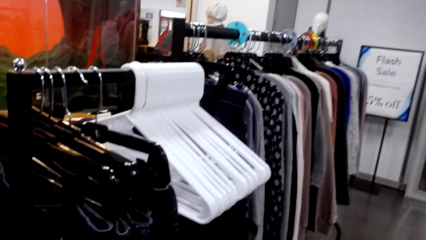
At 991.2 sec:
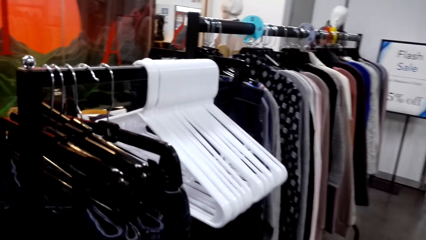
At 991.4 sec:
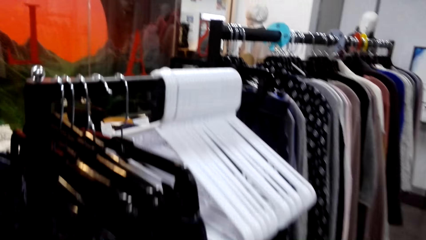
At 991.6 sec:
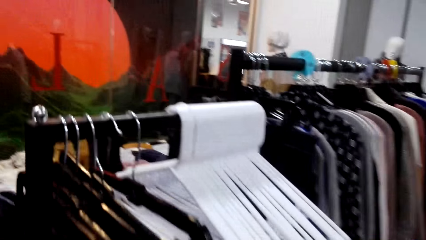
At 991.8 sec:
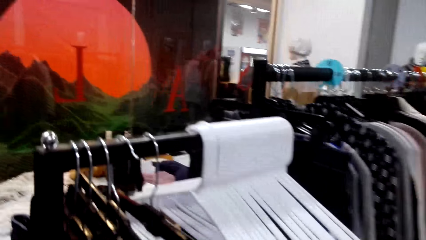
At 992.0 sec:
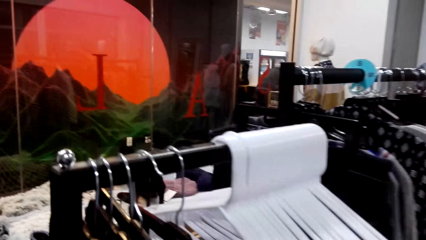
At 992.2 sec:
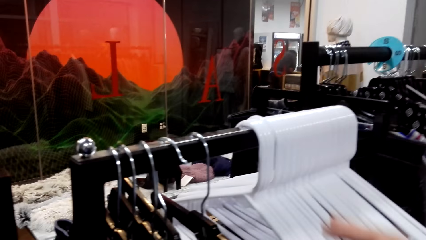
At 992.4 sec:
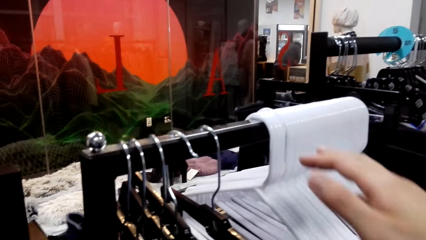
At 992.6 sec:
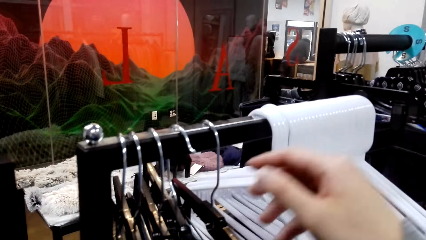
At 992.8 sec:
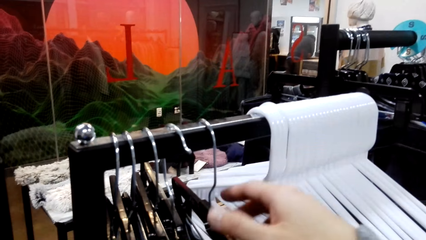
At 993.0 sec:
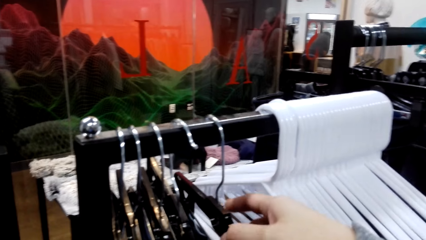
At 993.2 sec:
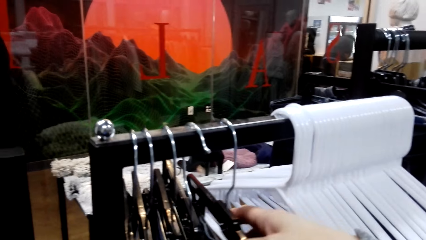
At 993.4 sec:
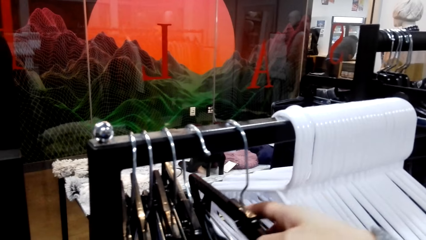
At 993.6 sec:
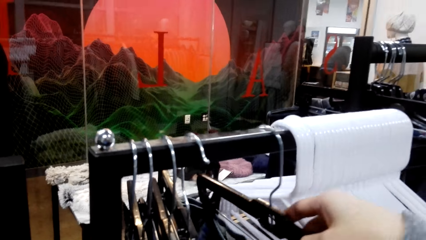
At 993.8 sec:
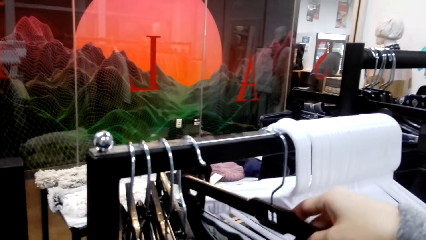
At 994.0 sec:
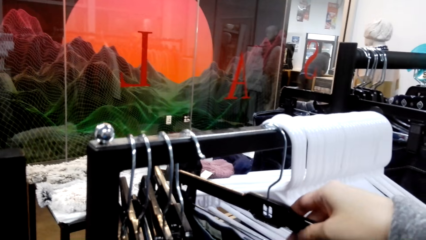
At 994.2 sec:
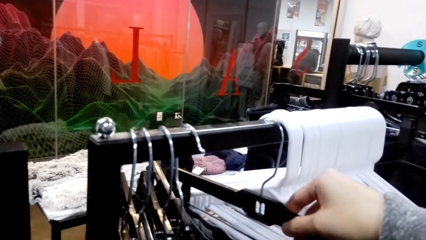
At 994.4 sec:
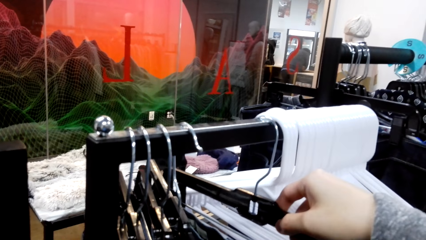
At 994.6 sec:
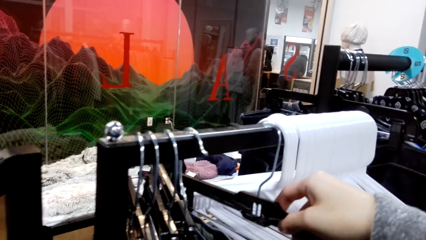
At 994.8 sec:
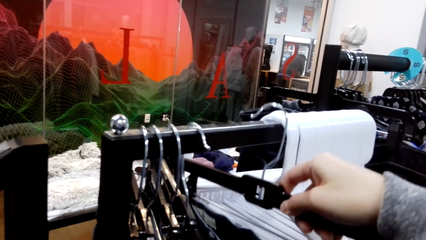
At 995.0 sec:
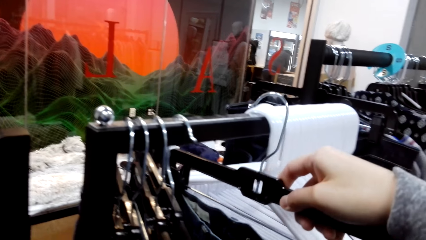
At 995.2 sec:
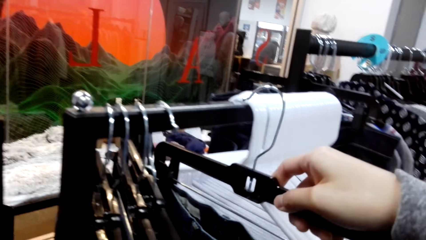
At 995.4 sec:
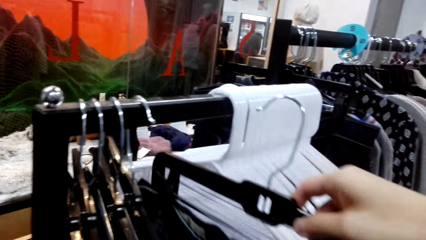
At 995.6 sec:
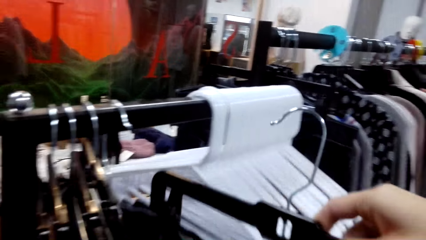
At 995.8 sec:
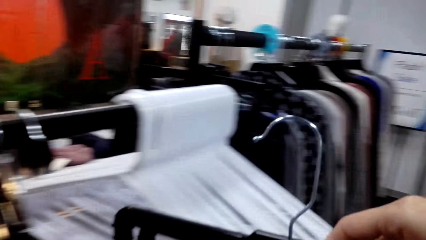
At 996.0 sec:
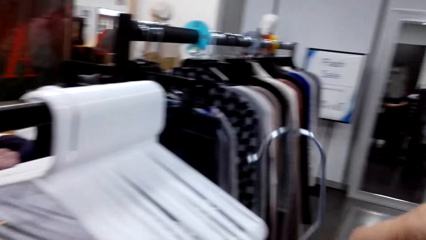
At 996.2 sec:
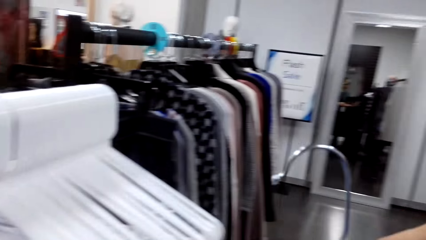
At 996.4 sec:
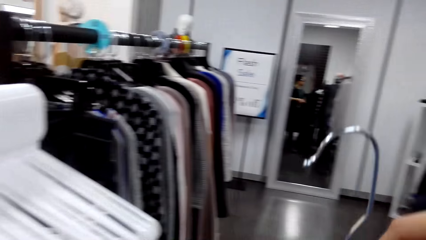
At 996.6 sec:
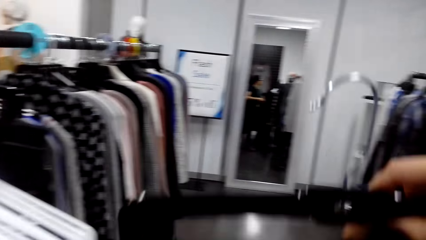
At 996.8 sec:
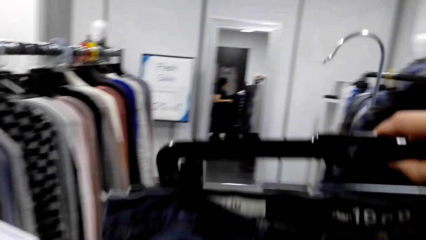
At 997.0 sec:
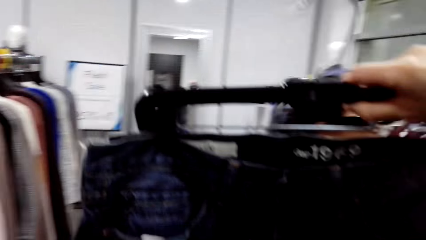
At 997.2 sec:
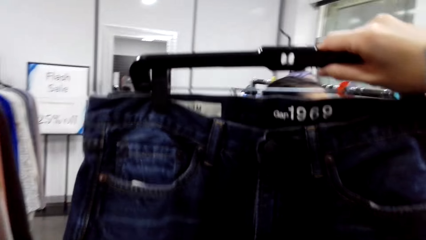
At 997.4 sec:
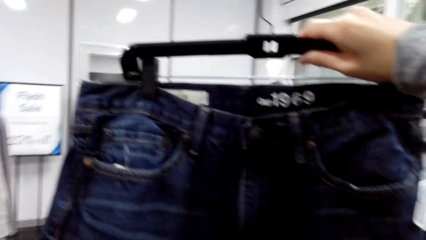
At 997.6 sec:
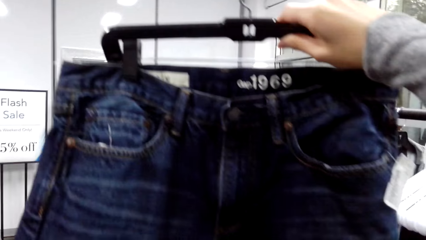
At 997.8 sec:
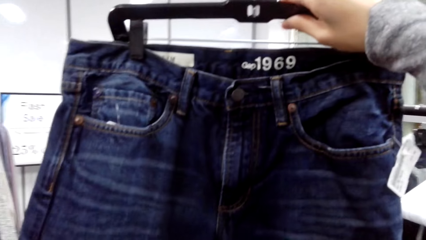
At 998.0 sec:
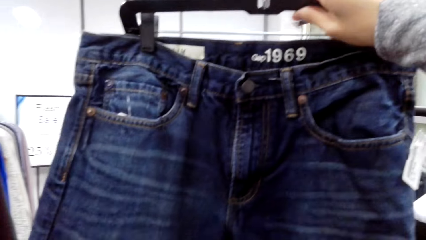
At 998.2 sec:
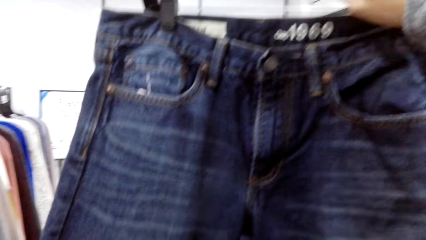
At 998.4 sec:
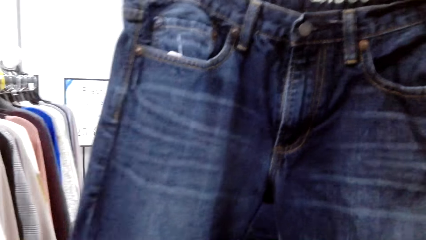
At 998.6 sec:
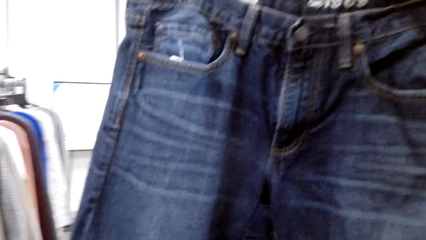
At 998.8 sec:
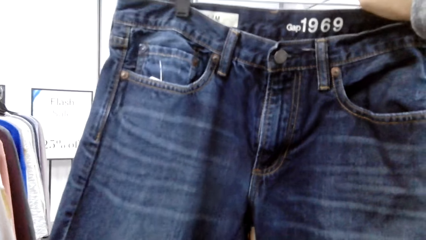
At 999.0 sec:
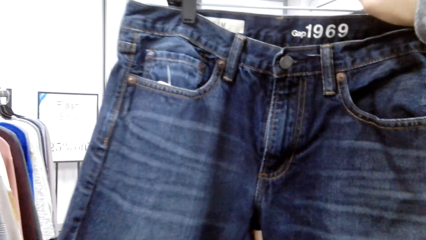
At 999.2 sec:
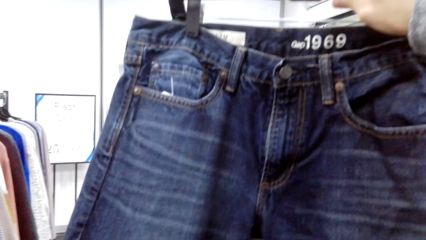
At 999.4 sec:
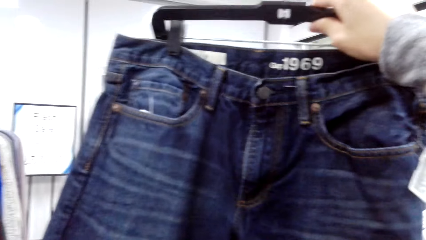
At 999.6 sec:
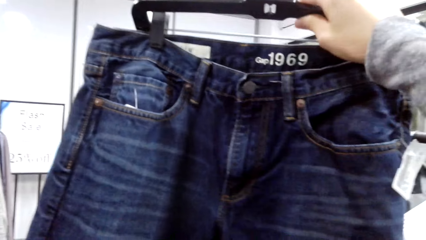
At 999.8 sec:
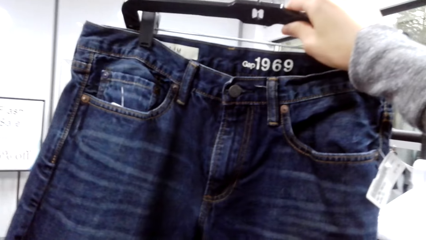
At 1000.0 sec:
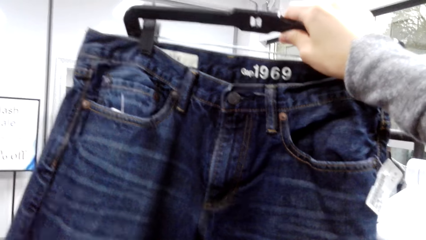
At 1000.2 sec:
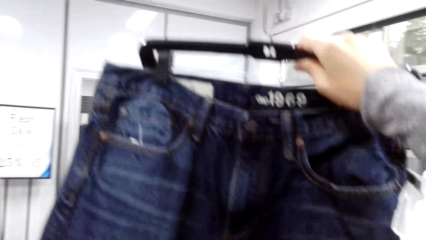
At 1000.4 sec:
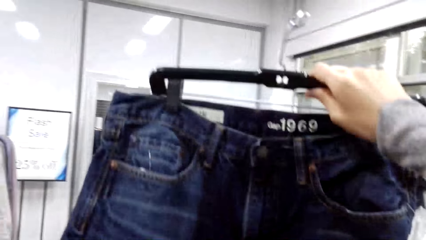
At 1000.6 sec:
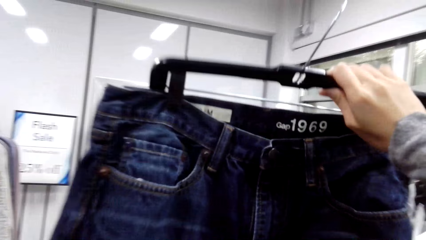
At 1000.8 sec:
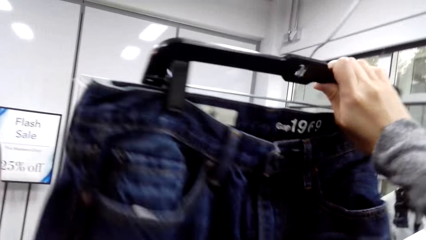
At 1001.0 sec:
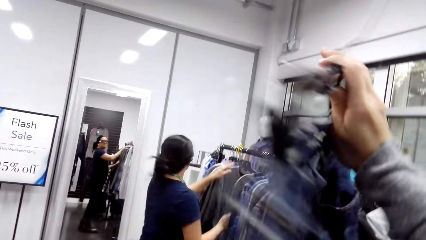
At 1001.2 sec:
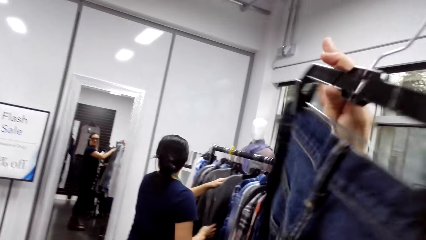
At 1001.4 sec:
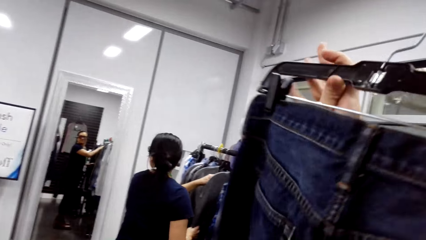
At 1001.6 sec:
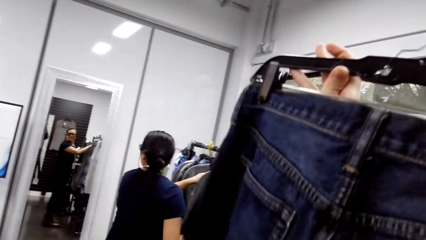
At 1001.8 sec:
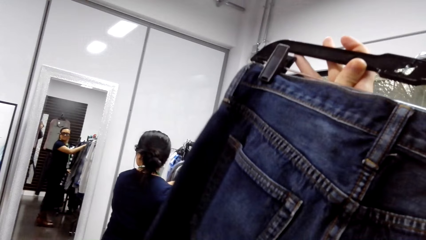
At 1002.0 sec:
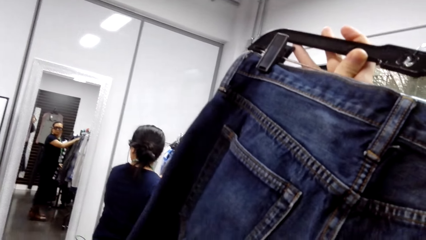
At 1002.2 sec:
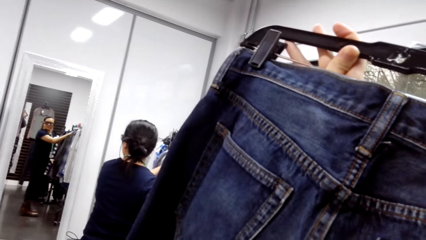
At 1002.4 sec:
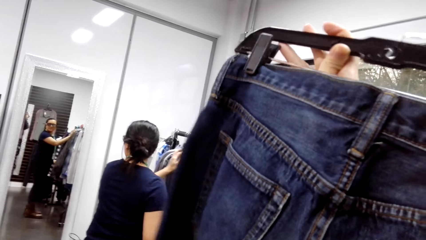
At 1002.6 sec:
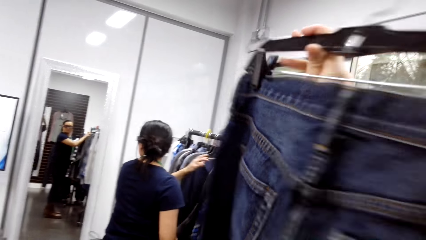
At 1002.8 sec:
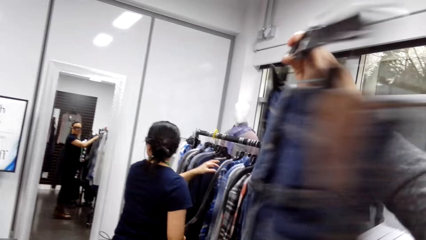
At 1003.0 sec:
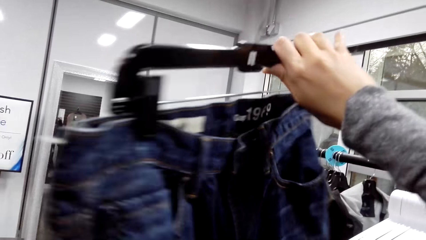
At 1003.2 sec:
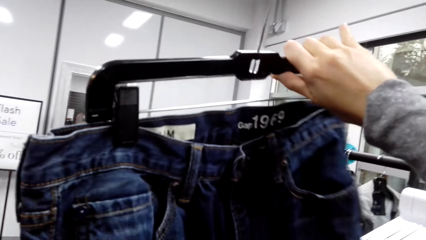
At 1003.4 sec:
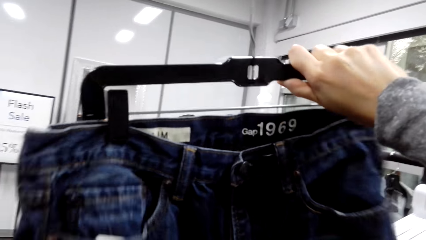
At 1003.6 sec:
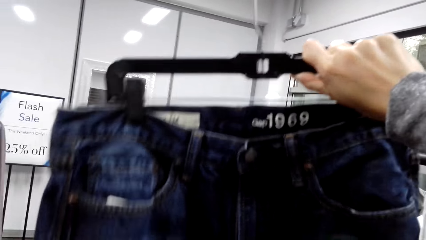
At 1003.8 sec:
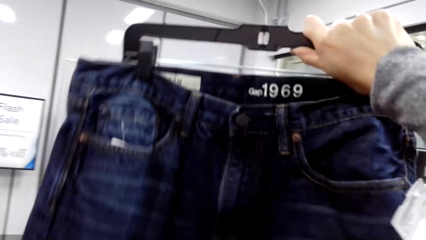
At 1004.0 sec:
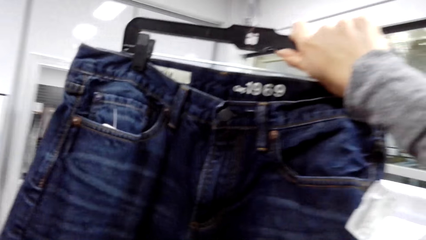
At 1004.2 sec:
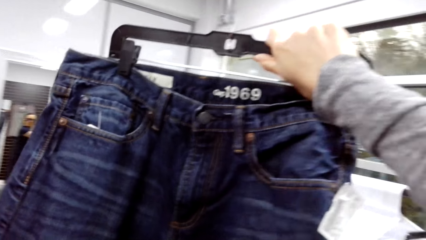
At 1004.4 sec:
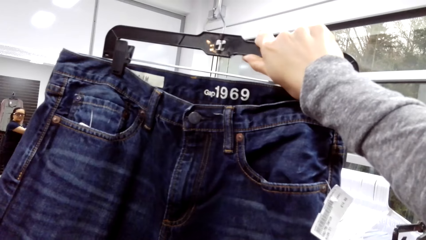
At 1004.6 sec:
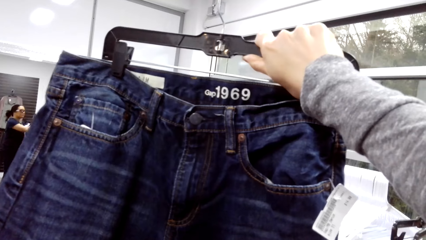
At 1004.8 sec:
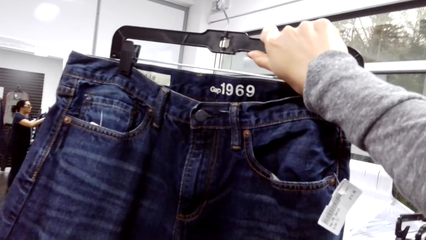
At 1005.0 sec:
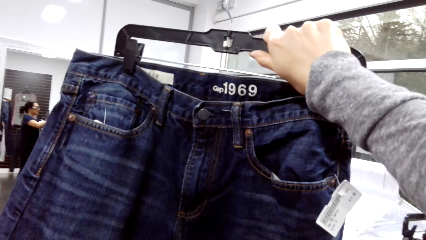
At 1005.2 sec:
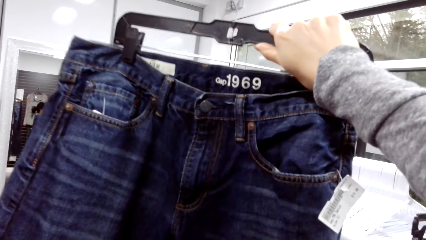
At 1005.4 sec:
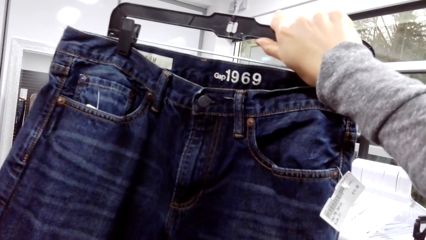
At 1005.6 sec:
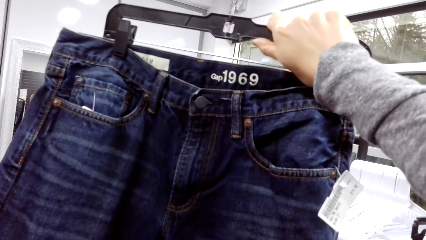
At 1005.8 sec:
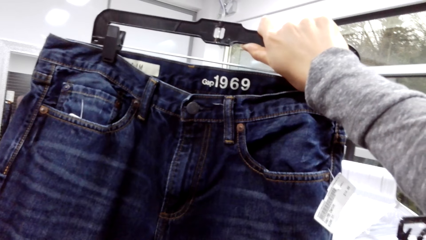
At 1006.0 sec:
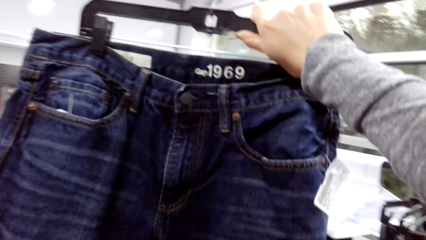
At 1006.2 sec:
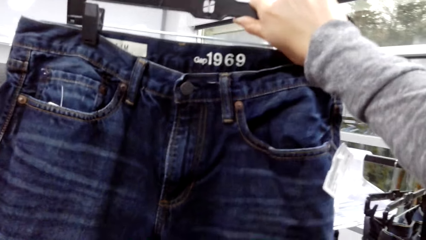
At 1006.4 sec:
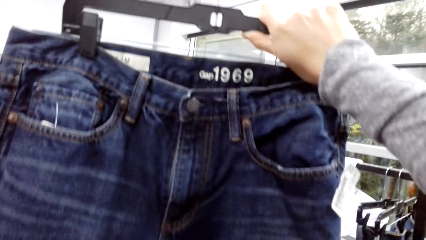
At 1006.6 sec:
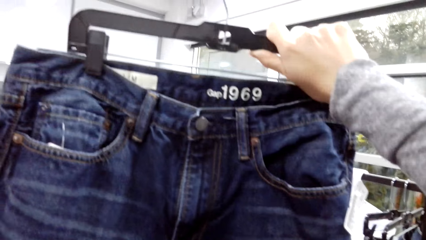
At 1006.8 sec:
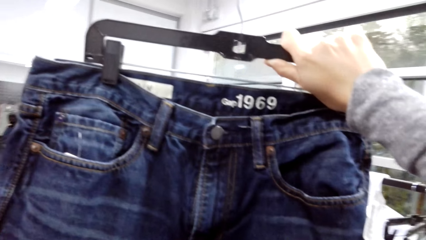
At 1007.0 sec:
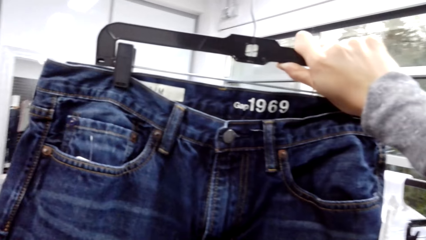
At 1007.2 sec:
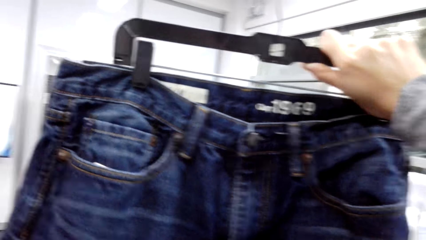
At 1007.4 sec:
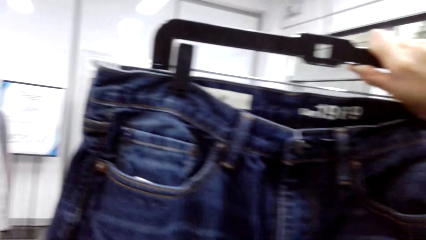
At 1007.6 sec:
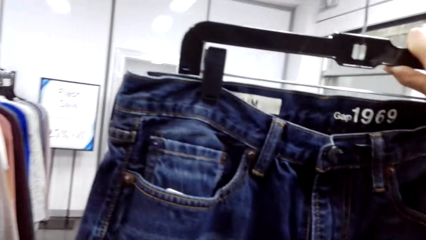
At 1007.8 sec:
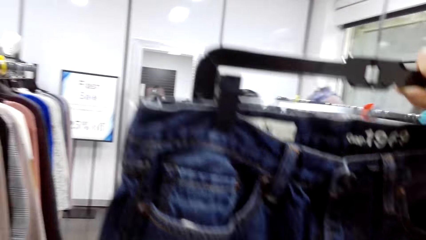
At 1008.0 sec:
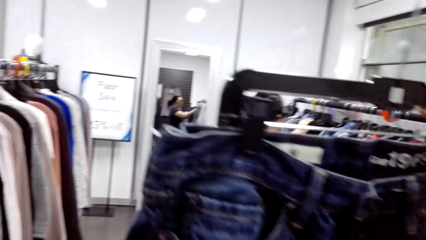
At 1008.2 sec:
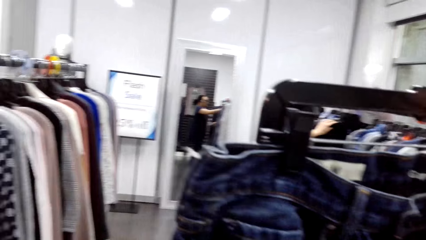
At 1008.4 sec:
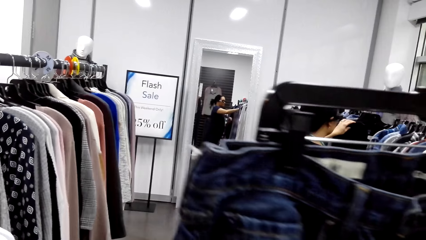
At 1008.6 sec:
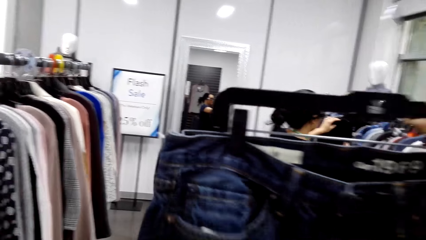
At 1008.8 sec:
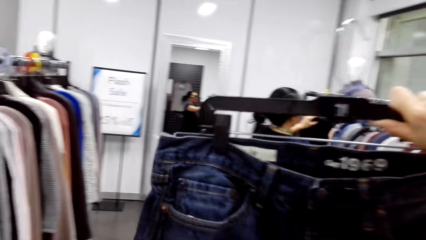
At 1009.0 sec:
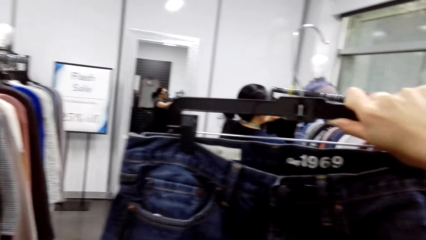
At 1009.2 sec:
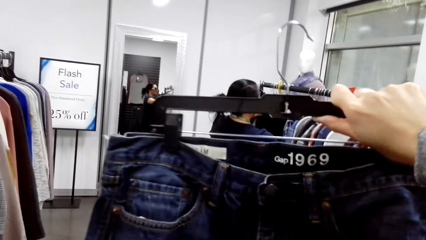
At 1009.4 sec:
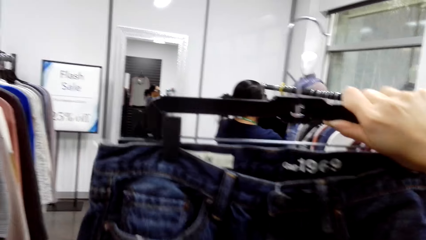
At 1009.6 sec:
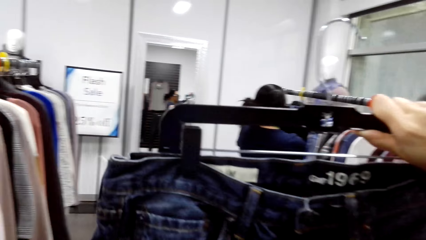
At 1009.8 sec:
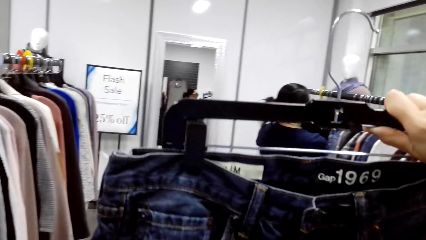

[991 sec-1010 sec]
The camera wearer takes a cloth from the rack. They move the clothes. They lift the jeans.
